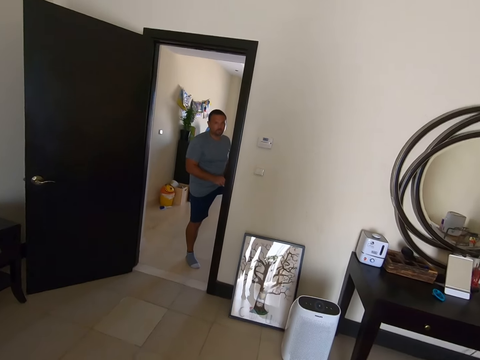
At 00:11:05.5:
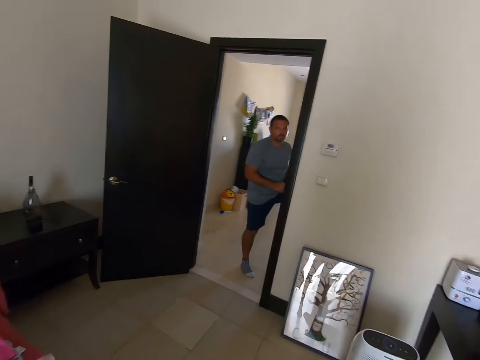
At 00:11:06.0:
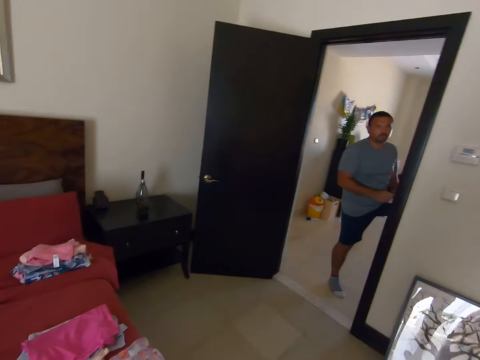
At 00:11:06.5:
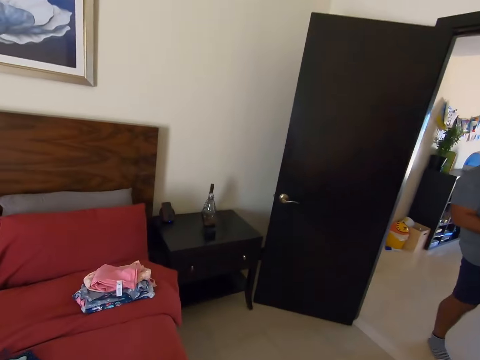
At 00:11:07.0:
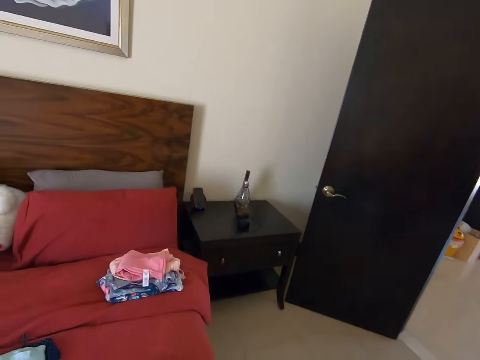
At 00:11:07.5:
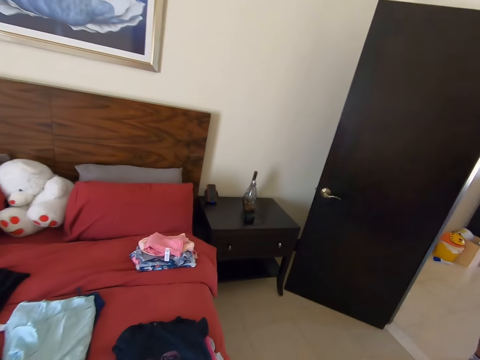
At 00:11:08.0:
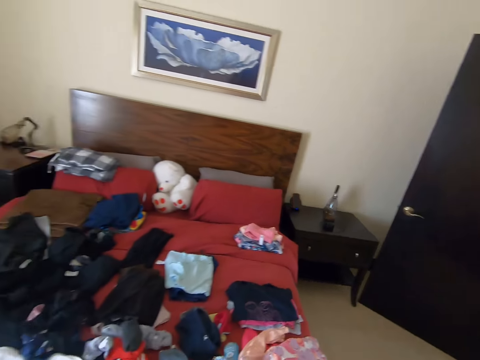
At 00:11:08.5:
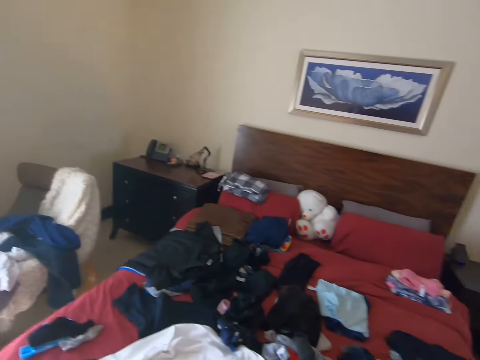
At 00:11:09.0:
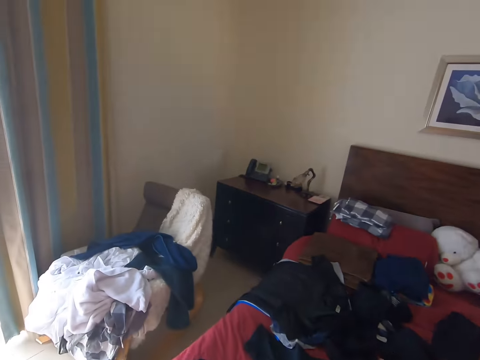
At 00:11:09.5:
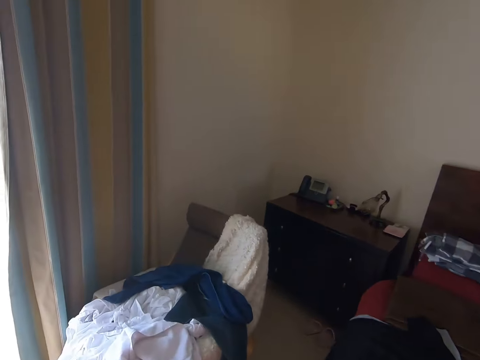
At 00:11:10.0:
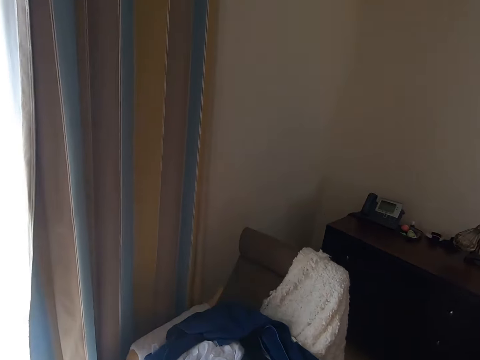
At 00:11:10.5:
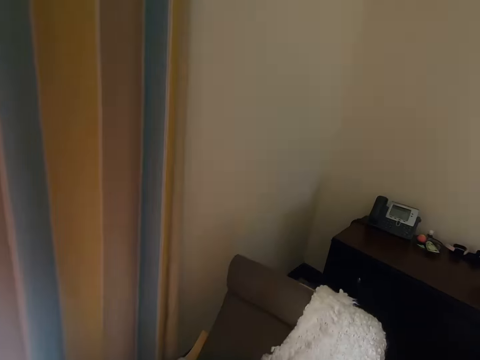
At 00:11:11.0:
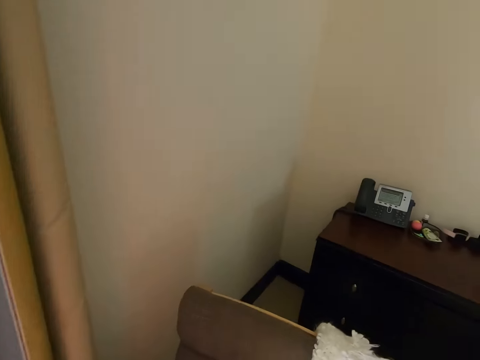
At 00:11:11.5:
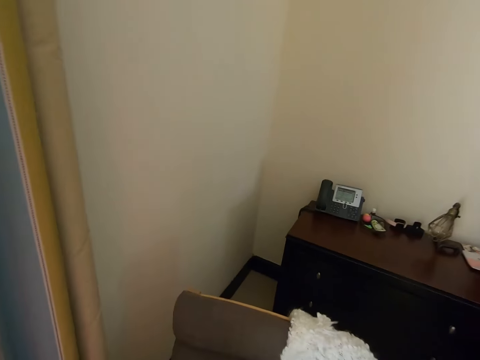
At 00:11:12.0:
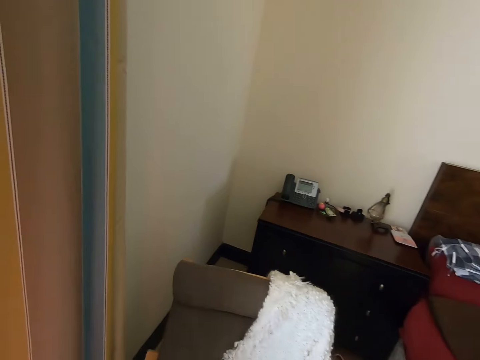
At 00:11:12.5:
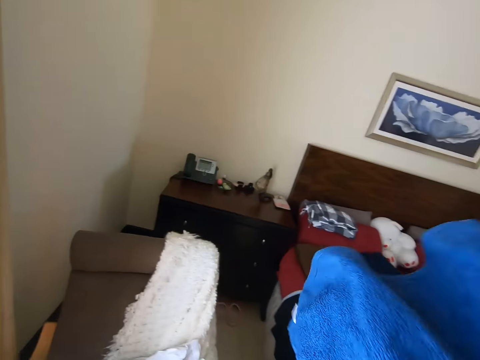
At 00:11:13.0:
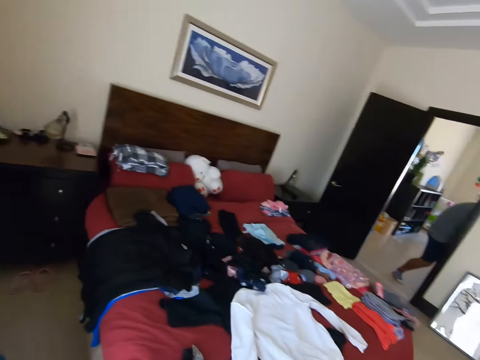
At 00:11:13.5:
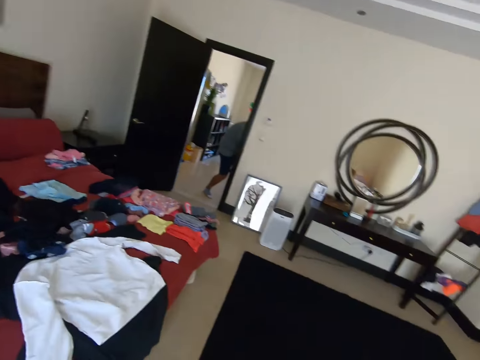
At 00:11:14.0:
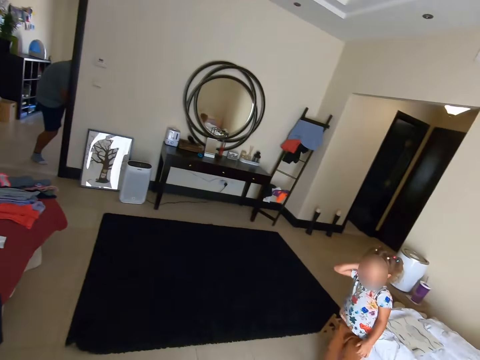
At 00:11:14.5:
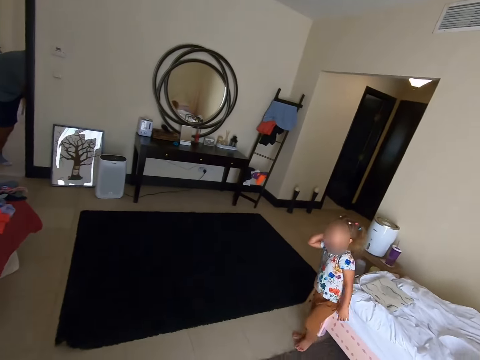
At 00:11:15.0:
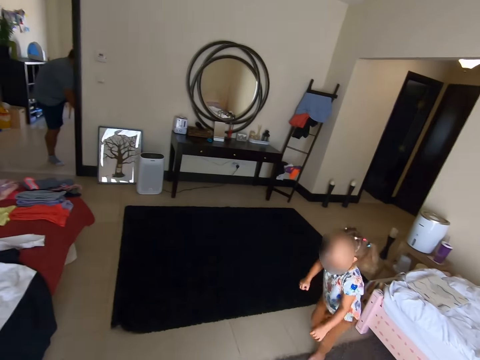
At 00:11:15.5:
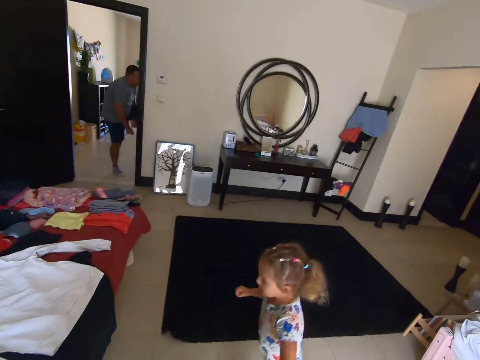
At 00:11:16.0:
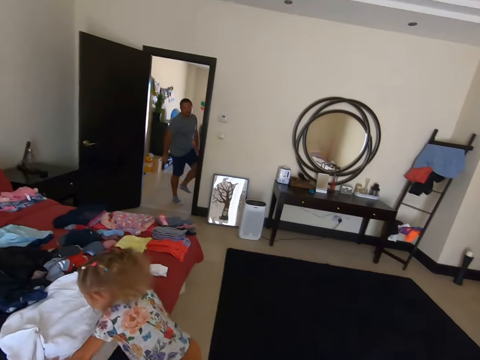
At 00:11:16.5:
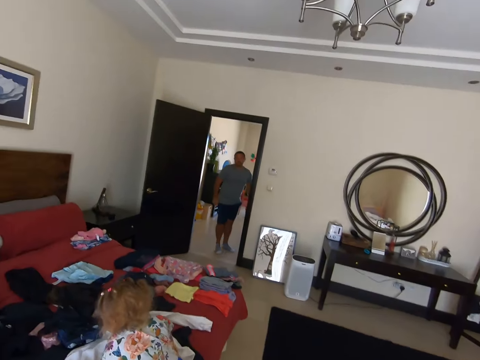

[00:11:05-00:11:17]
The camera wearer turns around. They dialogue with a man and do something. They walk in the room and dialogue with the man. They turn around. They dialogue with the man and hold a towel. They look around. They turn around. A child runs in the room. The camera wearer looks at the child. They talk to the child. The child hops on the bed.

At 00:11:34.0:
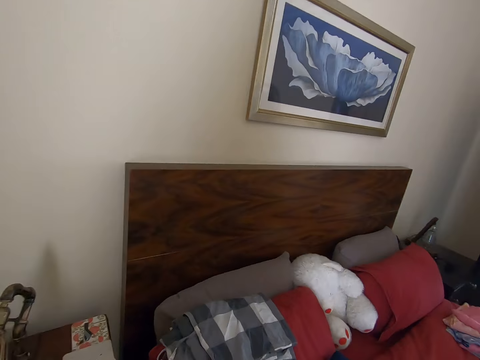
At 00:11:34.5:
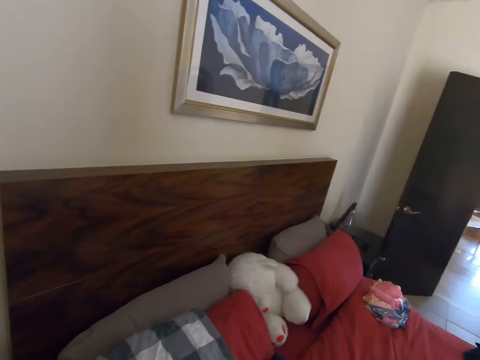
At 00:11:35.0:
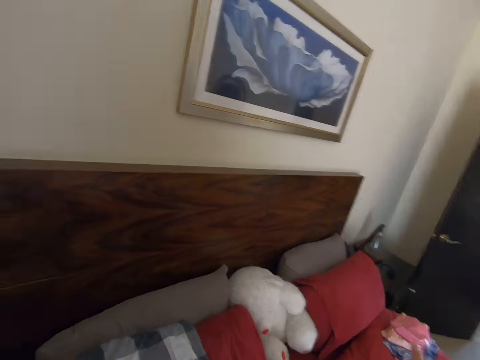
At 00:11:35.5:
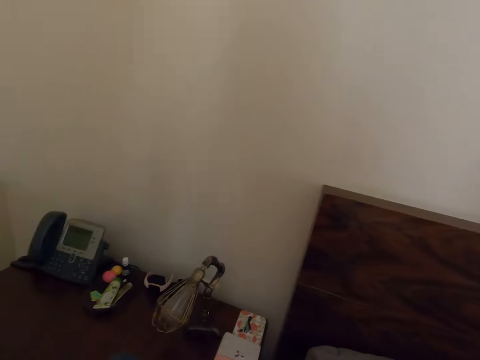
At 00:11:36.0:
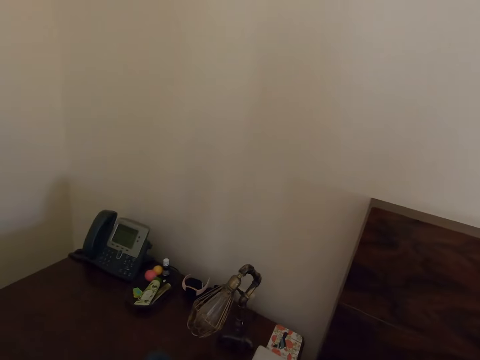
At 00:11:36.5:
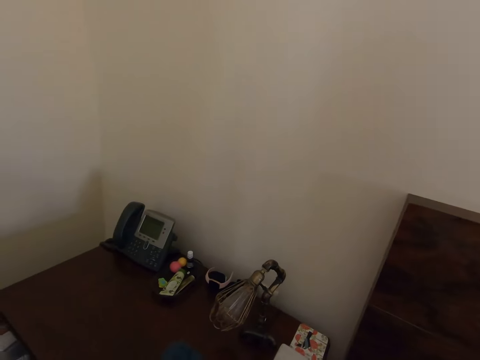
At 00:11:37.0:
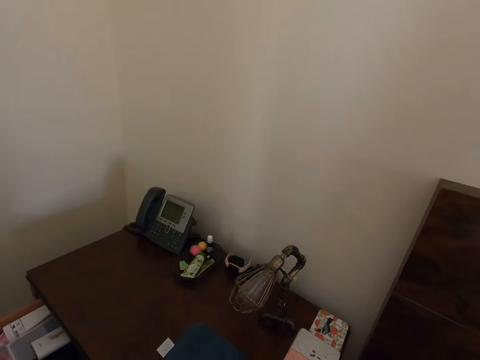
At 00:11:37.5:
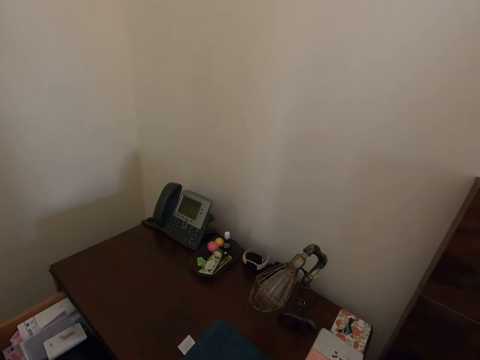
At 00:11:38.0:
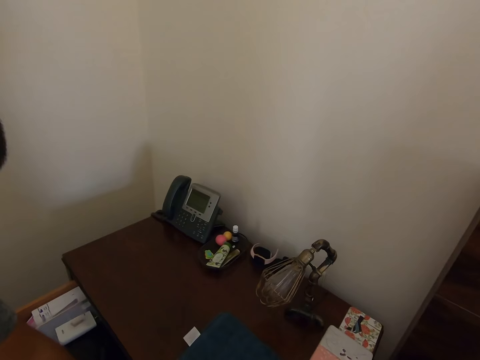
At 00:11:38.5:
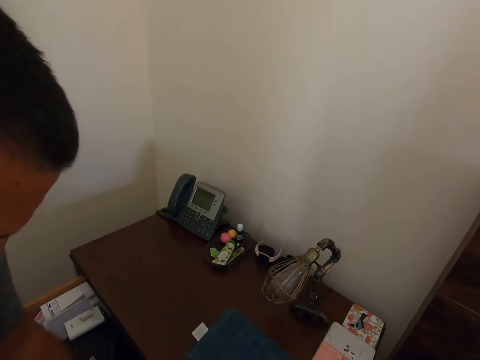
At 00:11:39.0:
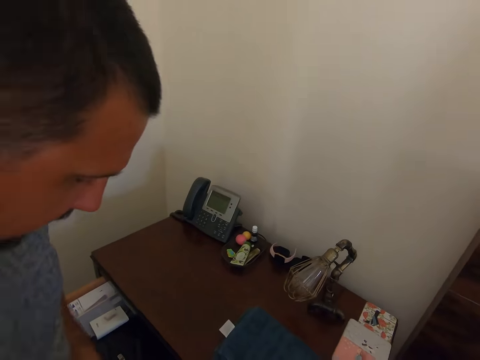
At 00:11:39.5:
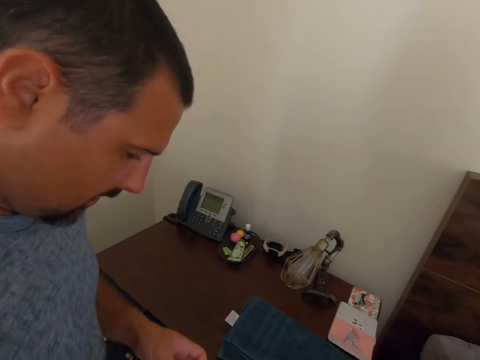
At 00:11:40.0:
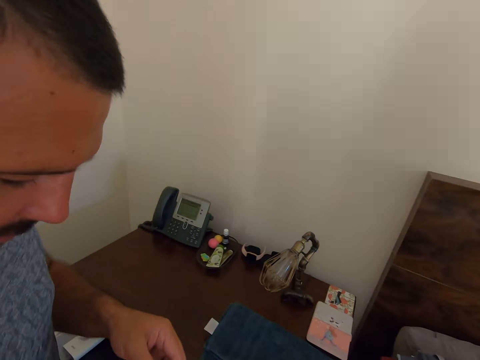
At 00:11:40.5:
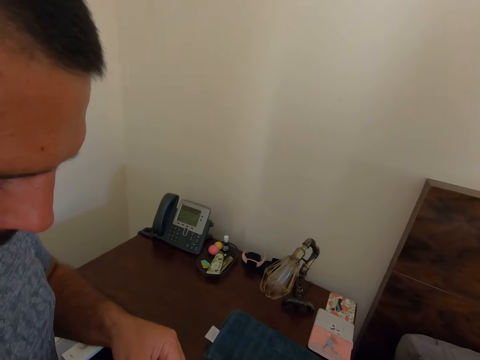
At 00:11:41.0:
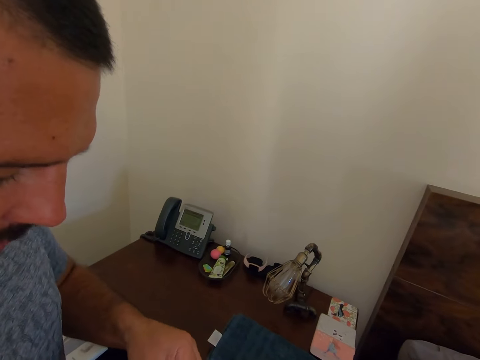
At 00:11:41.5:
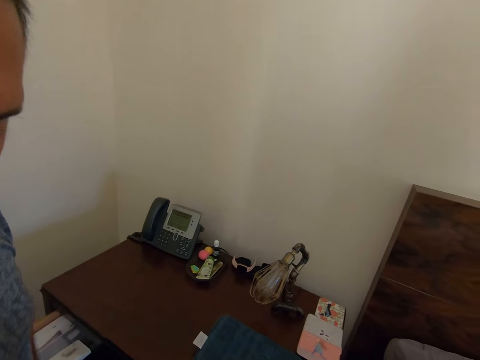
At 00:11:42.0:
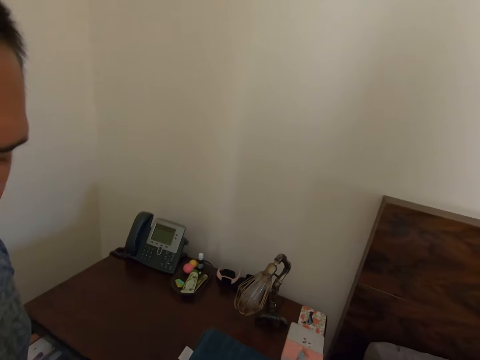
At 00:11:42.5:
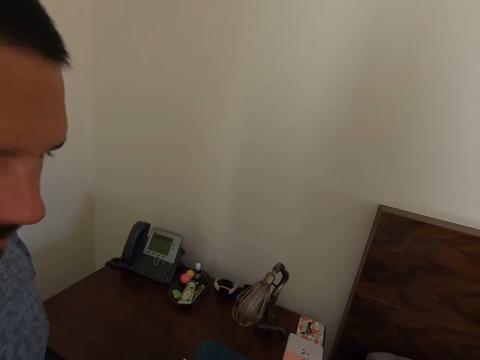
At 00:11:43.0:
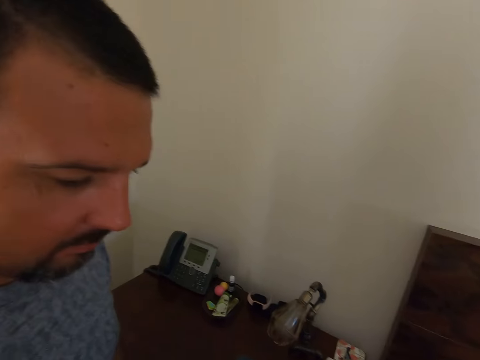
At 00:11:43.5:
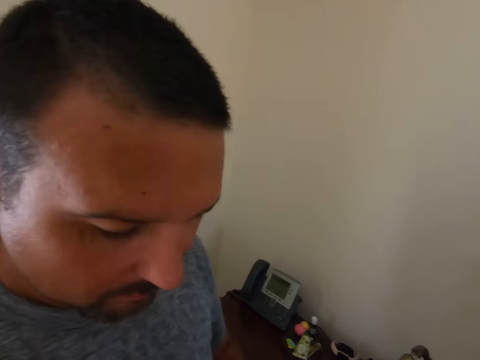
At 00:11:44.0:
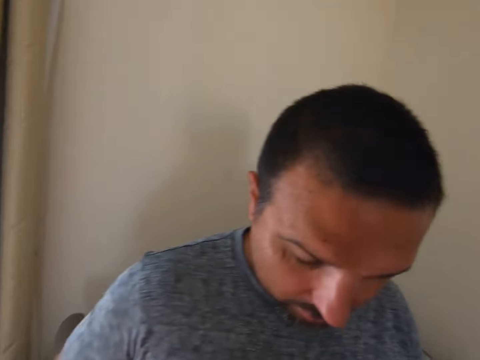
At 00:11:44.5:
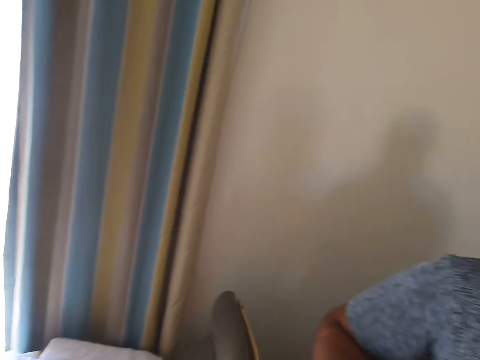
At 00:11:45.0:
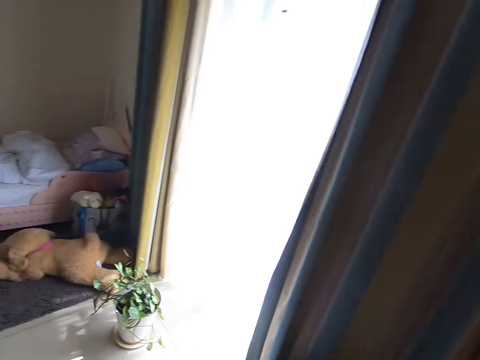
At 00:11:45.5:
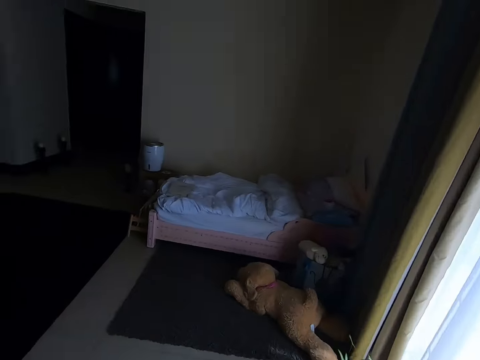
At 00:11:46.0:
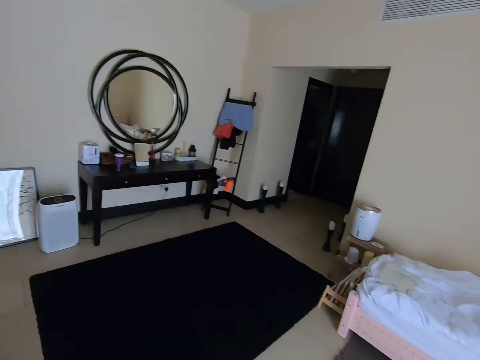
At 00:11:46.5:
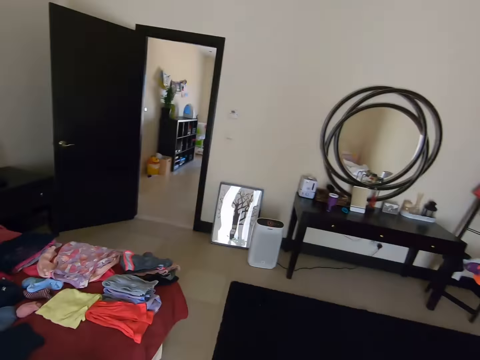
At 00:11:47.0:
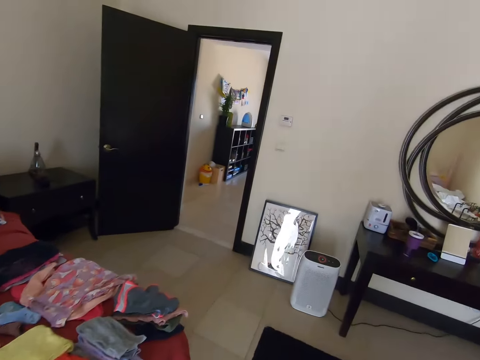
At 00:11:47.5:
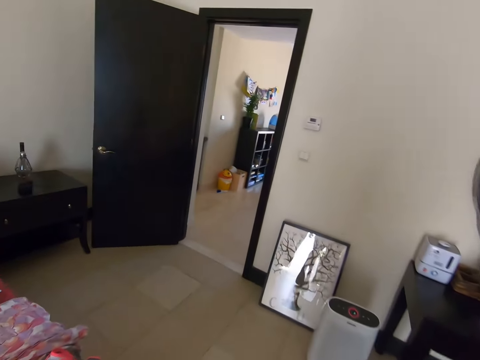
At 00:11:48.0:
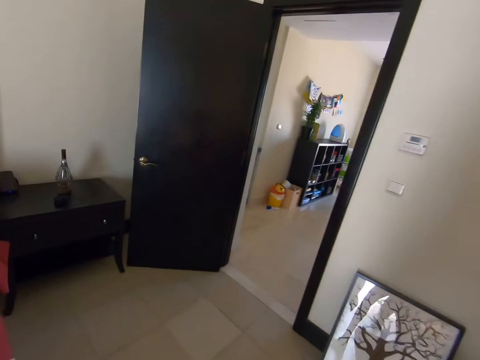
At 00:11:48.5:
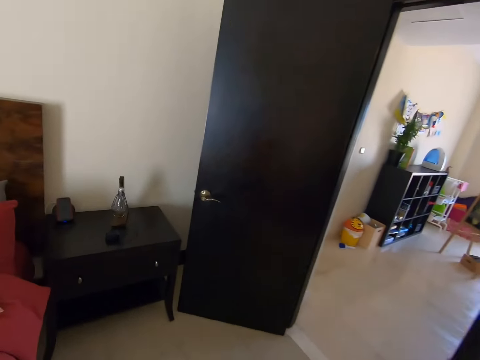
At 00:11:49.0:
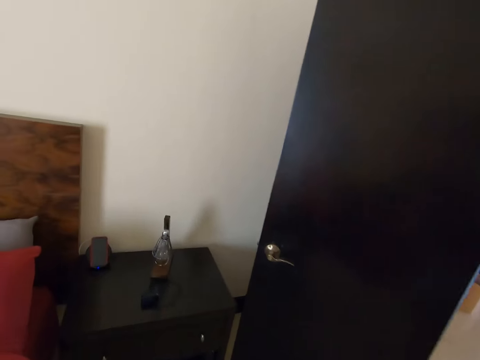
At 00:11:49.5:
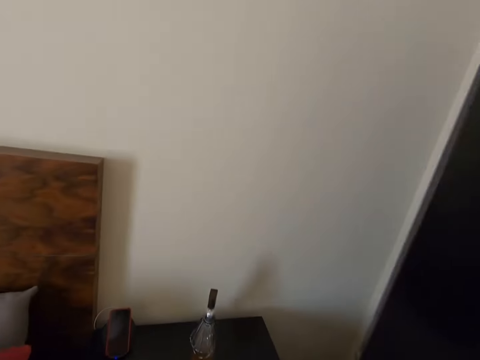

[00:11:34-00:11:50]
The camera wearer dialogues with a man. They put a cloth on the bed. They turn around. The man opens a drawer. The camera wearer dialogues with the man. The man does something. The camera wearer turns around and dialogues with the man. They walk in the room and dialogue with the man.
